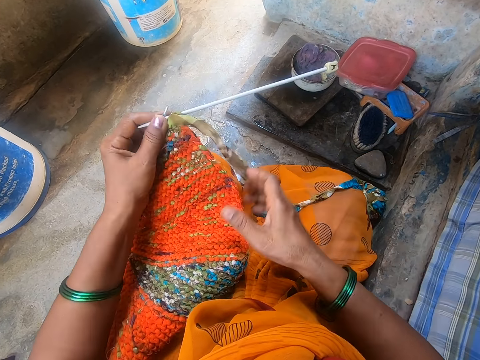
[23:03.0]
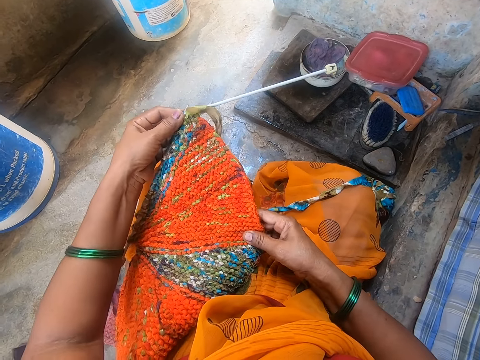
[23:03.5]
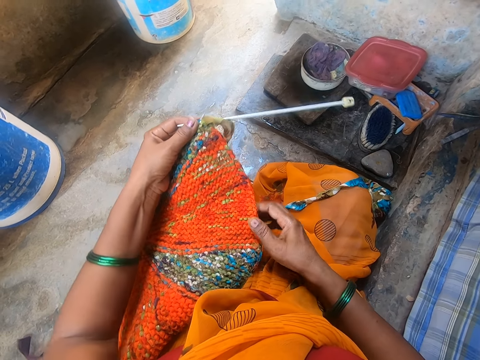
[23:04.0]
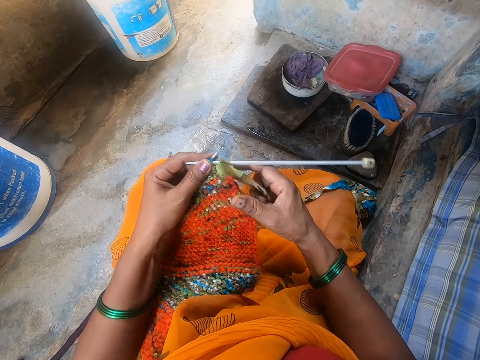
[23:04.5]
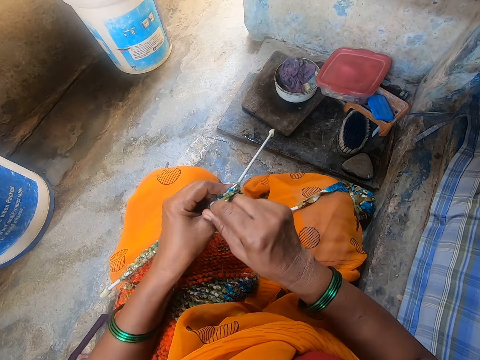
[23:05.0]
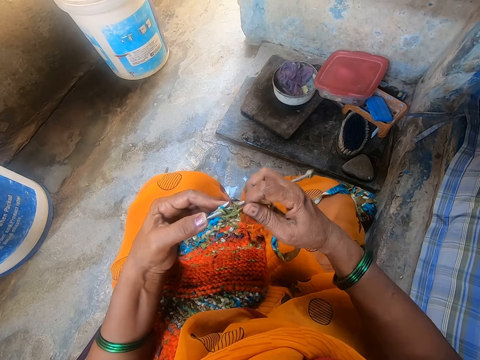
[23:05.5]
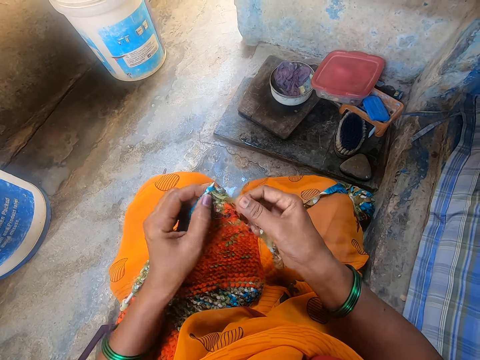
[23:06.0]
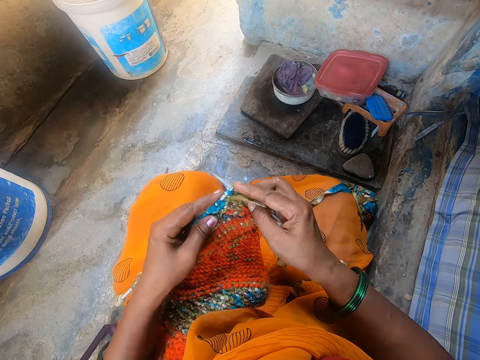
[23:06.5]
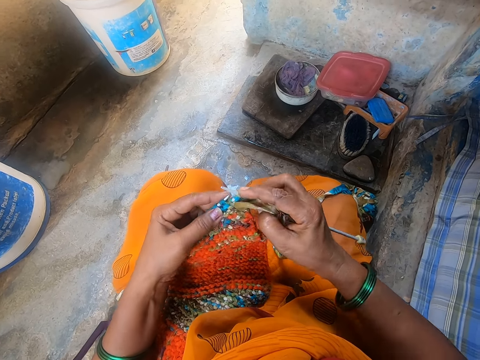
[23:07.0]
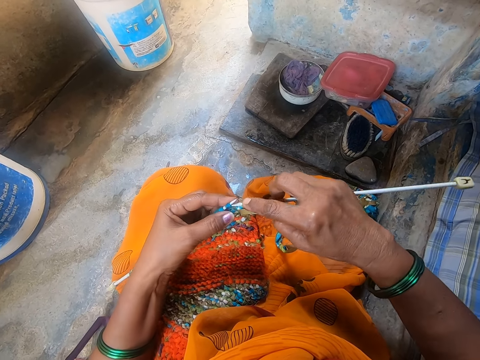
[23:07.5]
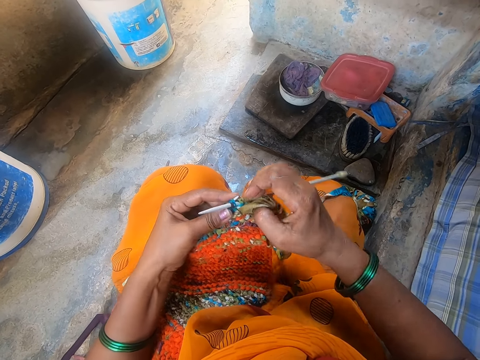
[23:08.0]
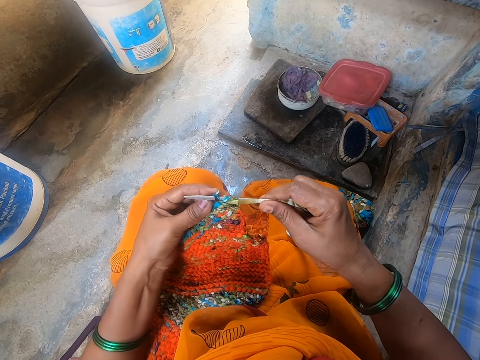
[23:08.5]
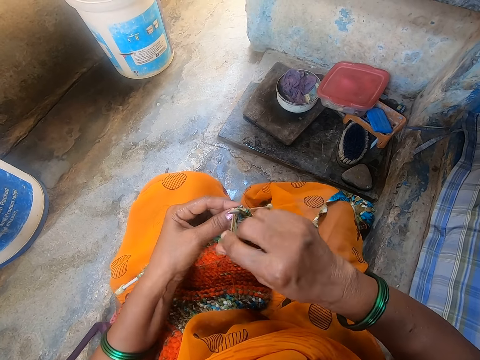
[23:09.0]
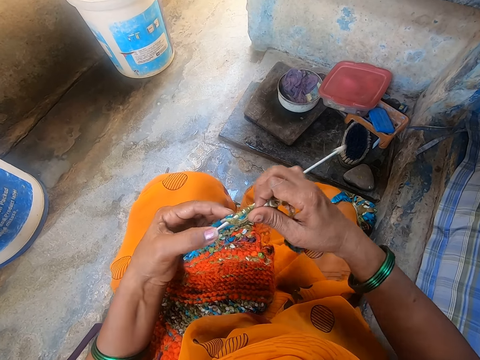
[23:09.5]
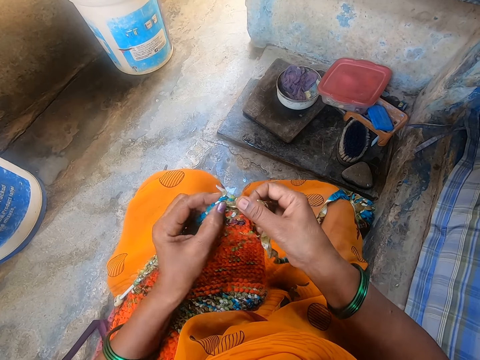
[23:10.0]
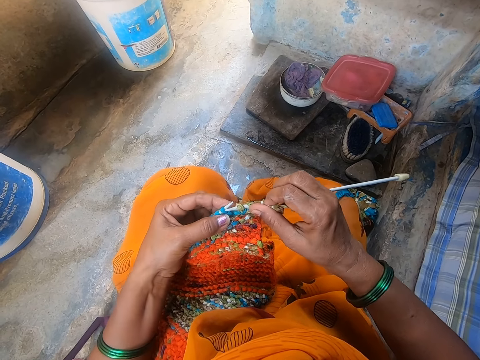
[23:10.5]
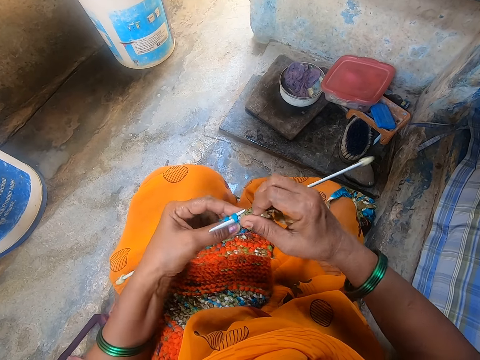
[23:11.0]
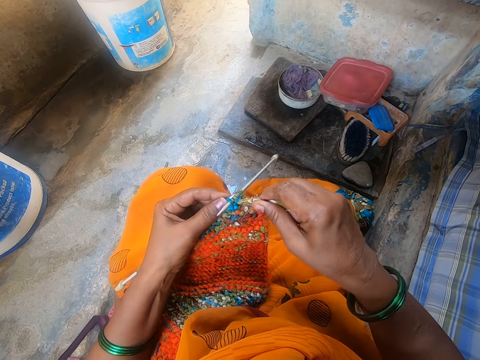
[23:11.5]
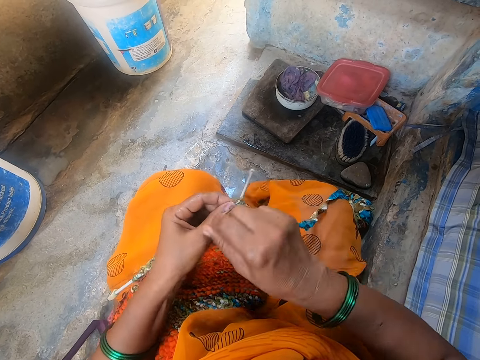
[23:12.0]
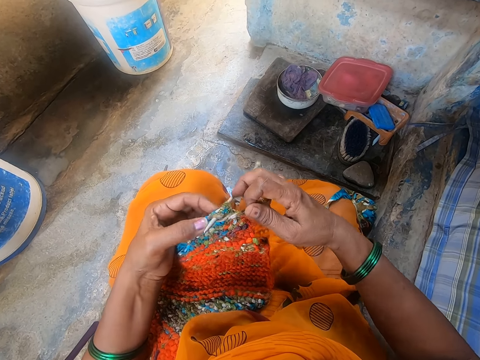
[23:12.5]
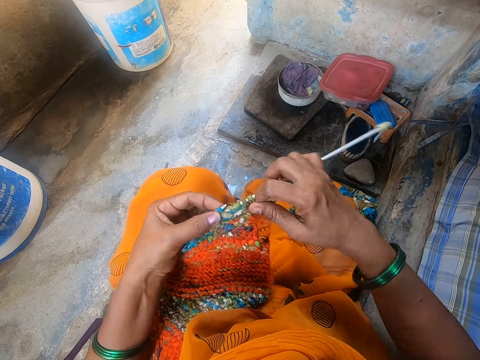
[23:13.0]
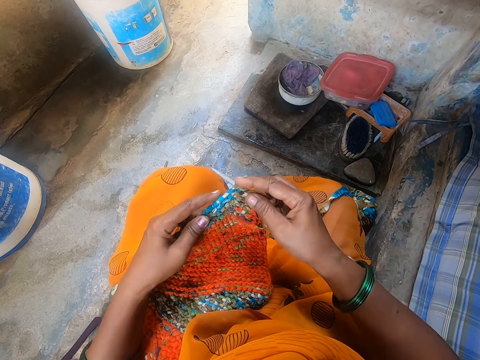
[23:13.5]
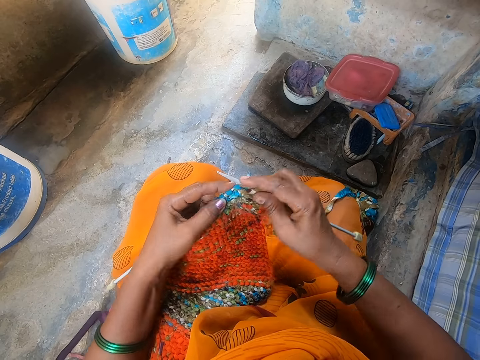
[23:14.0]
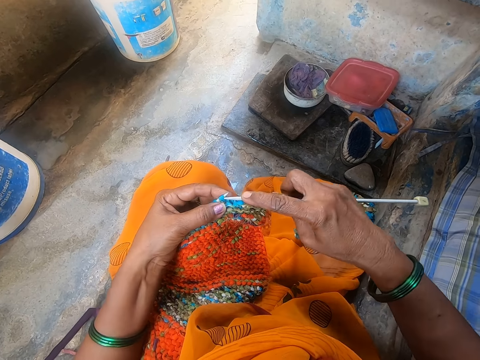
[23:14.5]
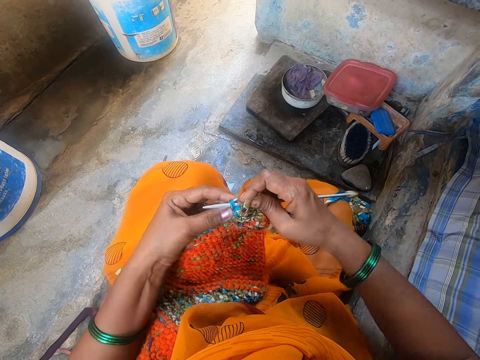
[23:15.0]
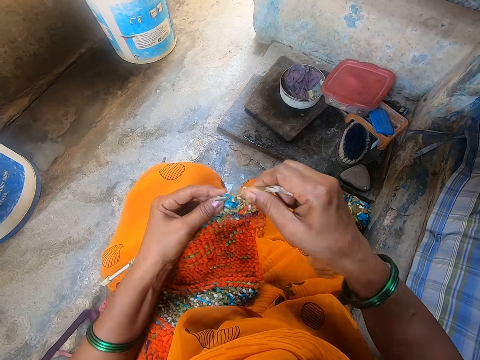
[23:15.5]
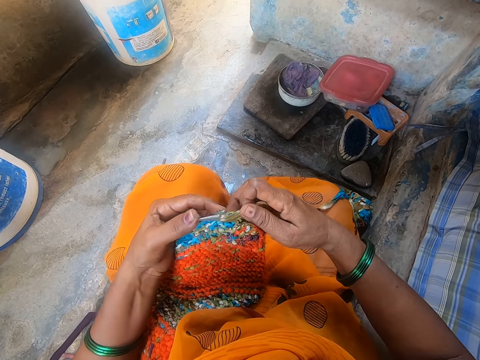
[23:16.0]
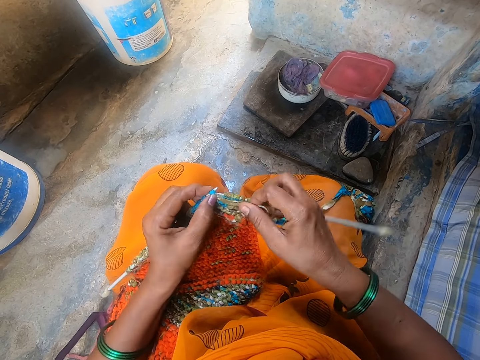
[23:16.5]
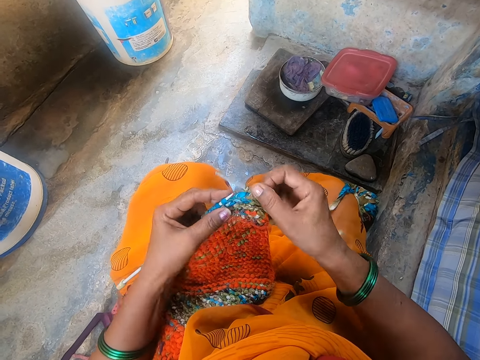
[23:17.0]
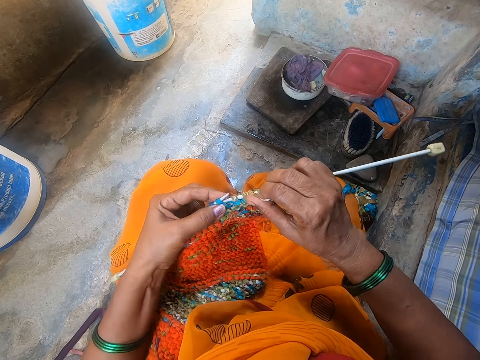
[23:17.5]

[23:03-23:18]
The camera wearer holds the cloth. They knit the cloth.

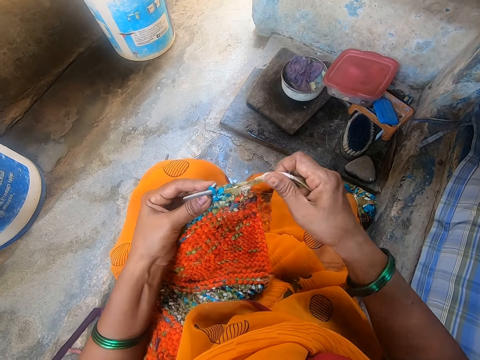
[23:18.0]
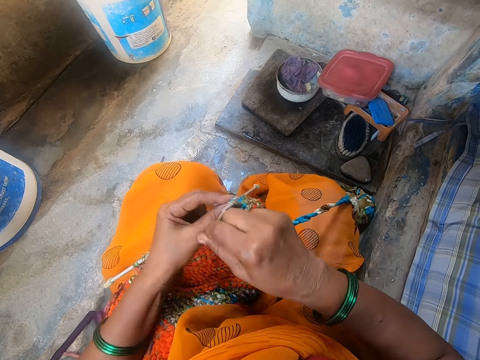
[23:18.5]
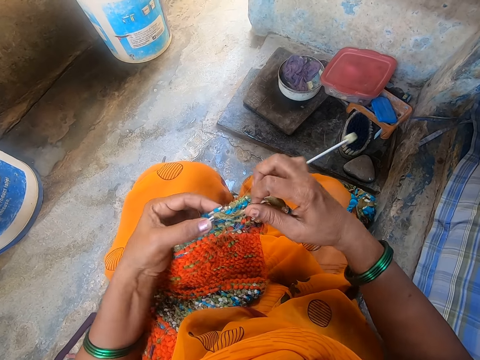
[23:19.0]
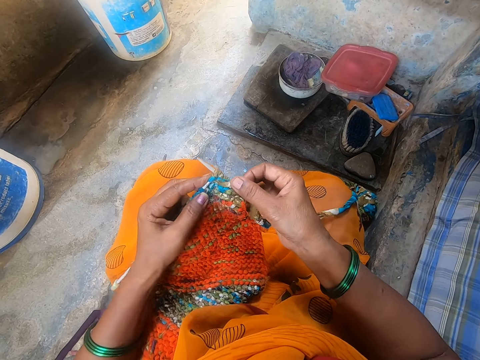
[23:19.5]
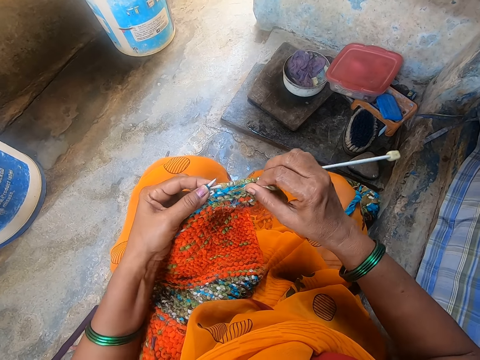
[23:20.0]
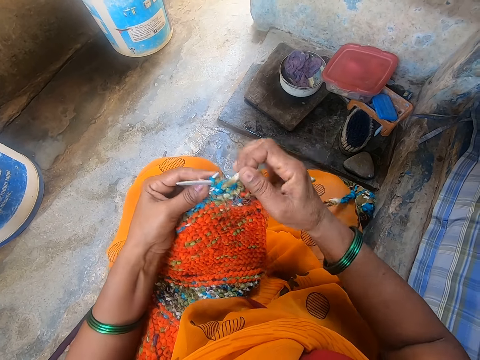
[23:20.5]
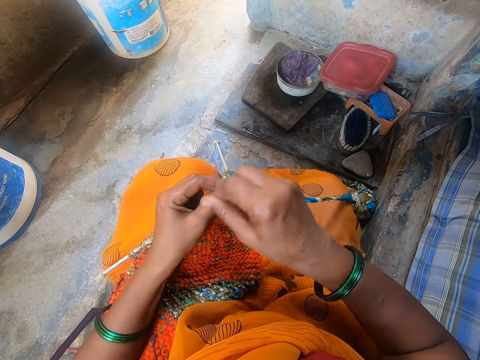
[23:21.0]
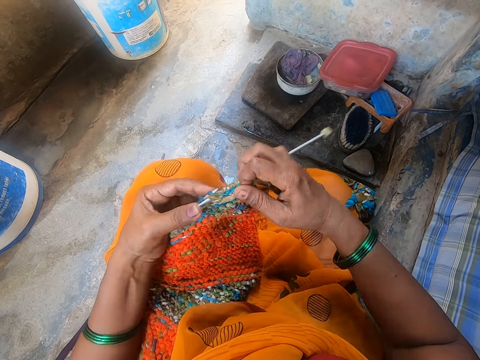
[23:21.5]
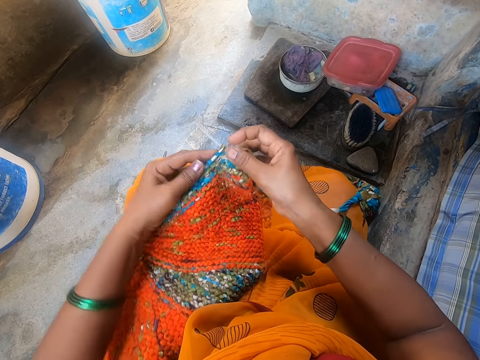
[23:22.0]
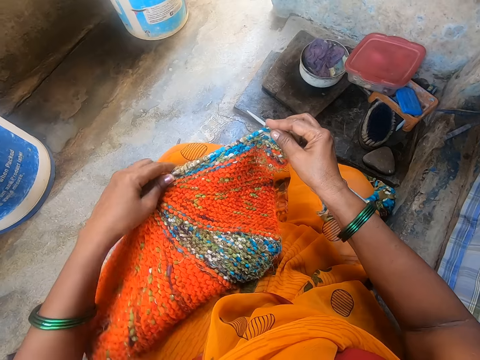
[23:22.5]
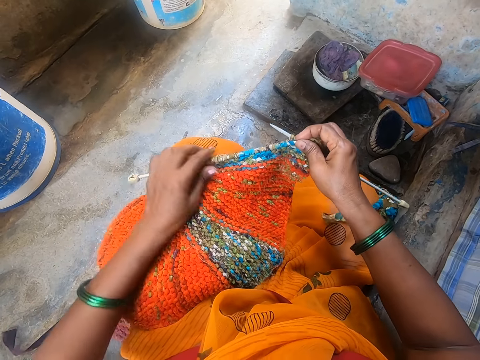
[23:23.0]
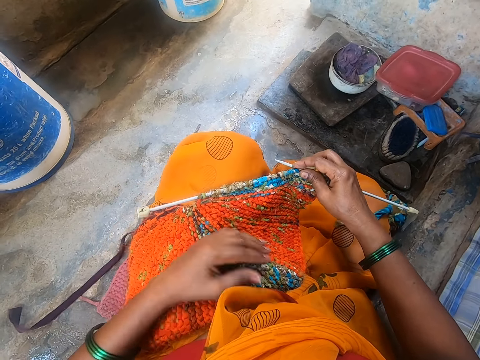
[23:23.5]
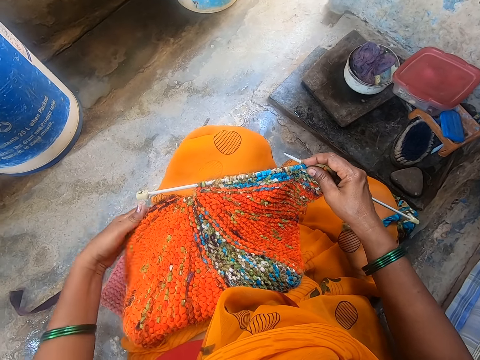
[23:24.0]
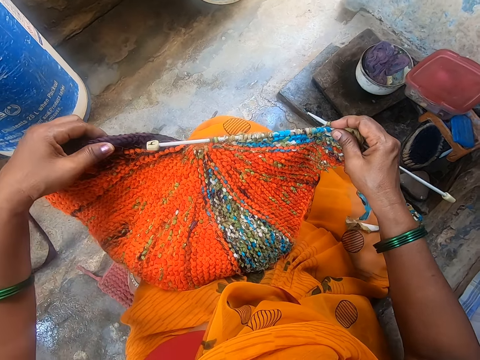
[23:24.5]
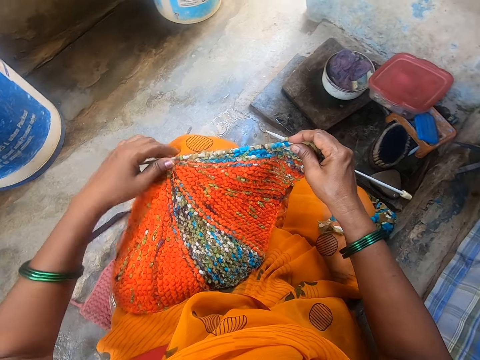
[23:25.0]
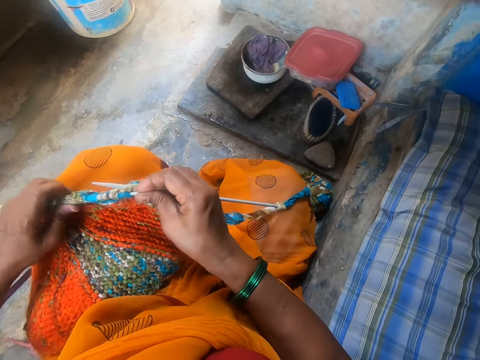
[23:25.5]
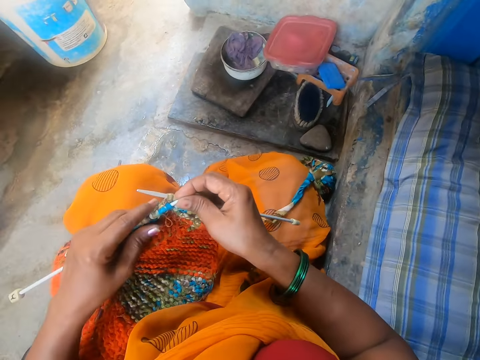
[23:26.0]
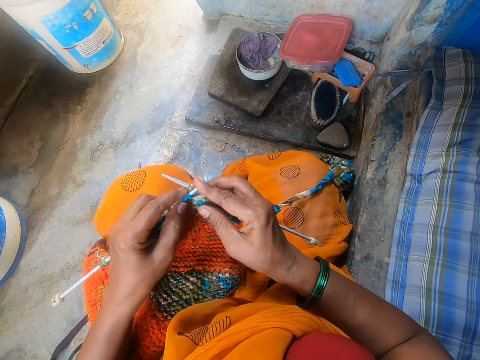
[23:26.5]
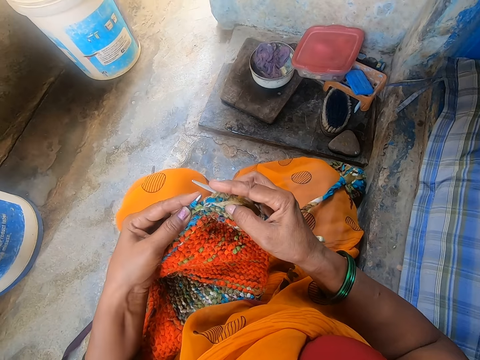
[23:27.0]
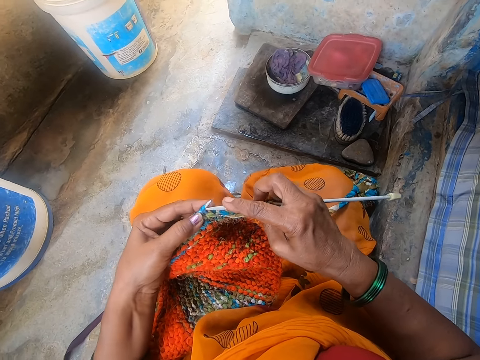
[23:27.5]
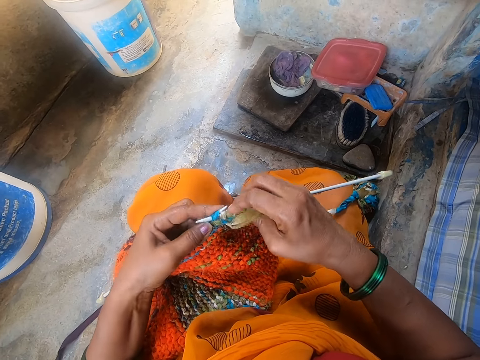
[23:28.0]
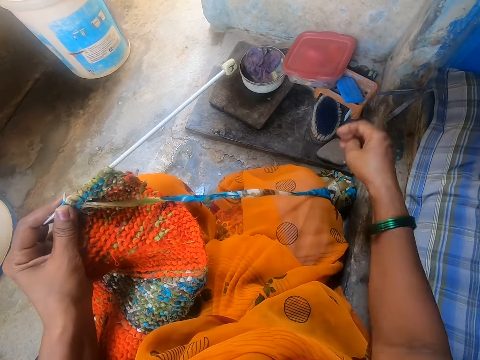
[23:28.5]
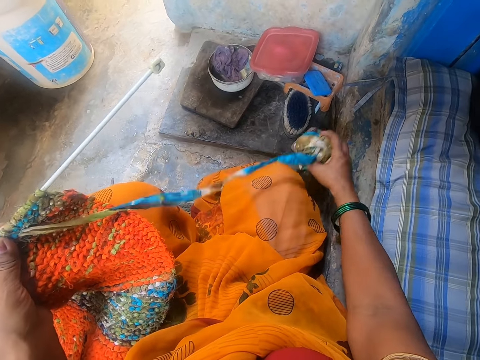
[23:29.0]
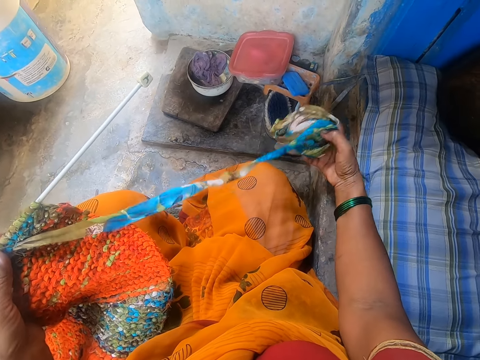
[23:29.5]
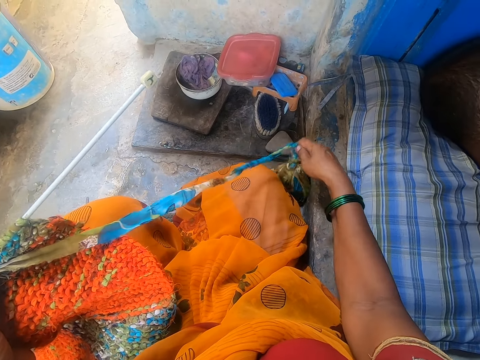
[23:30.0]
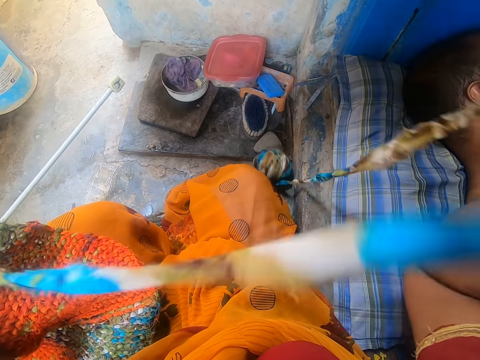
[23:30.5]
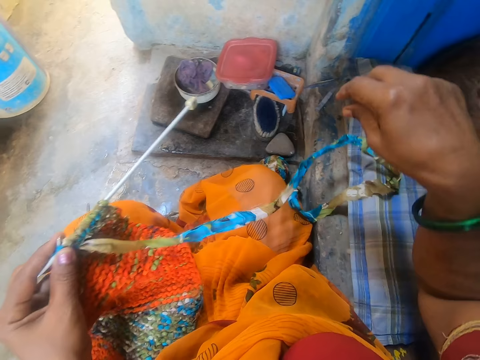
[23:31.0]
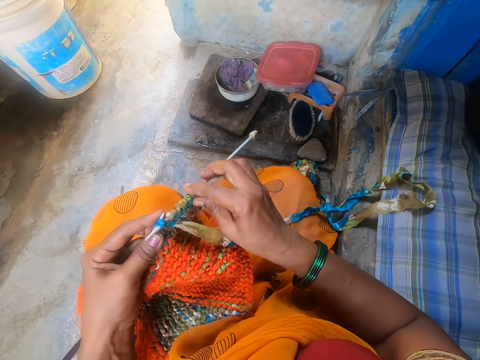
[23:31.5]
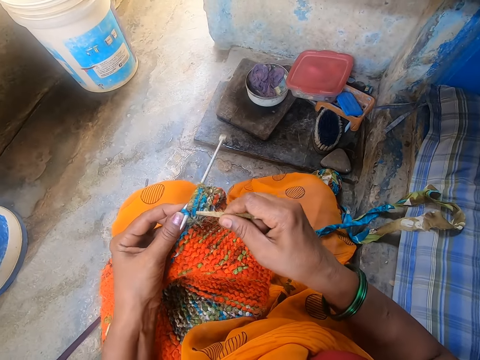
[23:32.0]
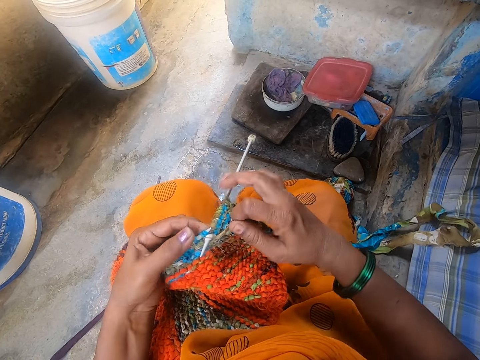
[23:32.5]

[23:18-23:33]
The camera wearer straightens the fabric. They place the cloth on the lap, raise the cloth and knit the cloth. They pick up the wool thread yarn. They drop the thread on the floor. They pull the thread. They straighten the wool thread.
